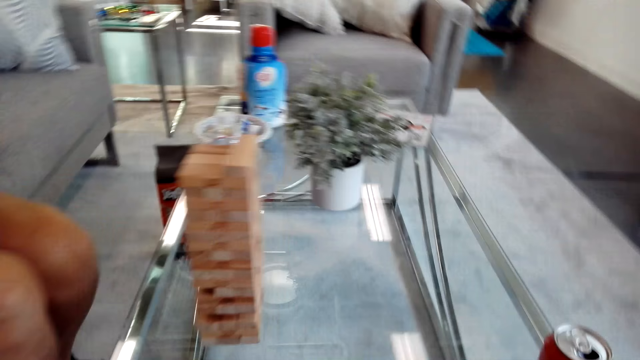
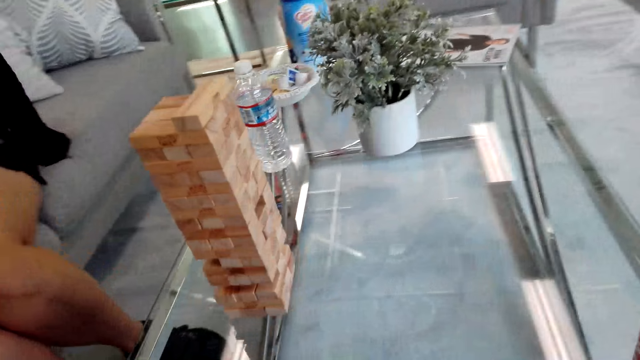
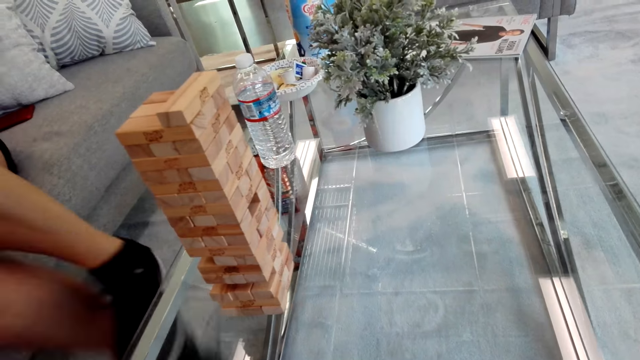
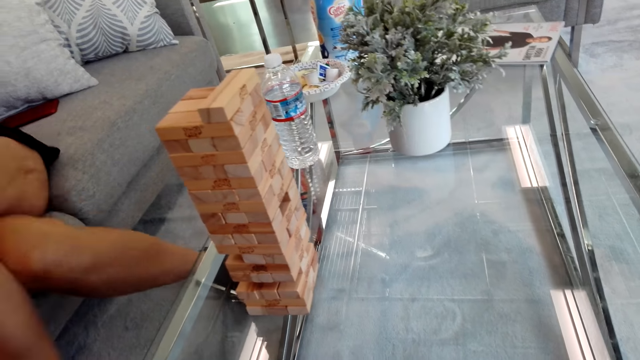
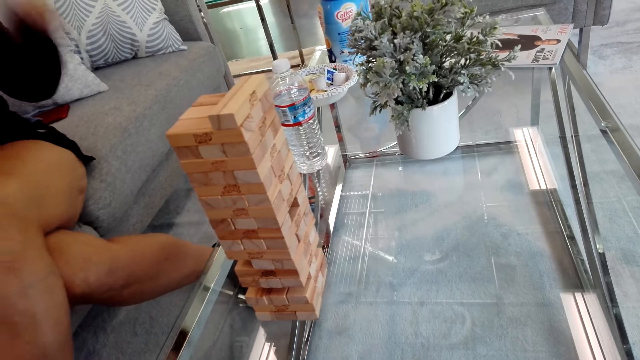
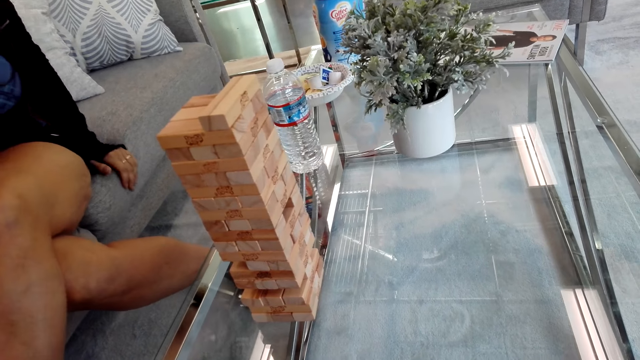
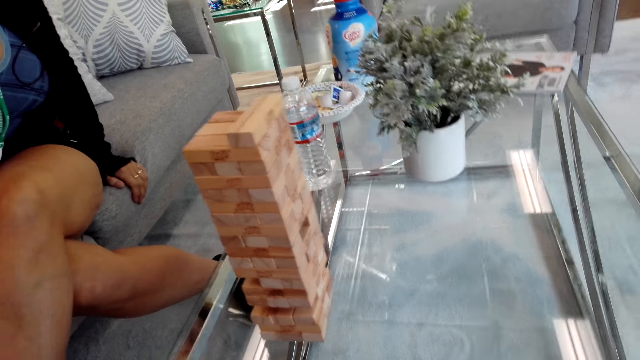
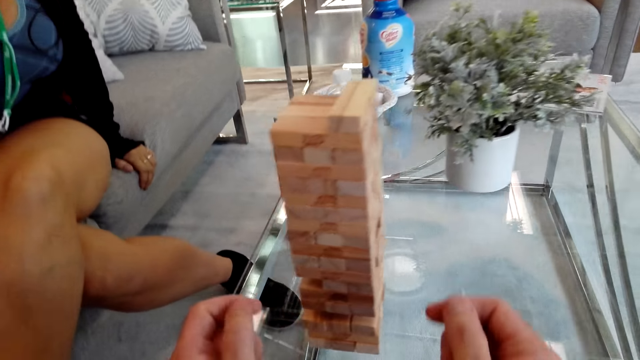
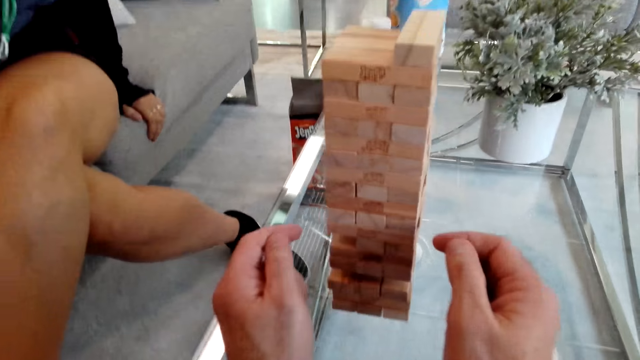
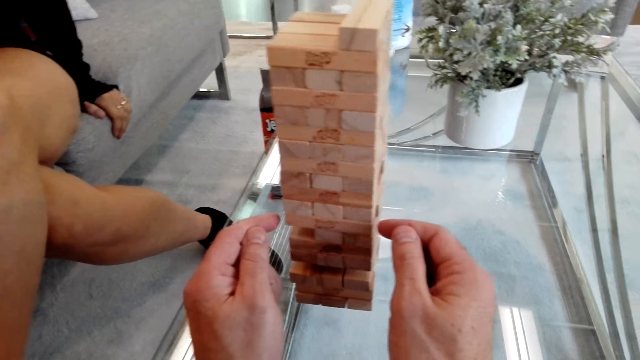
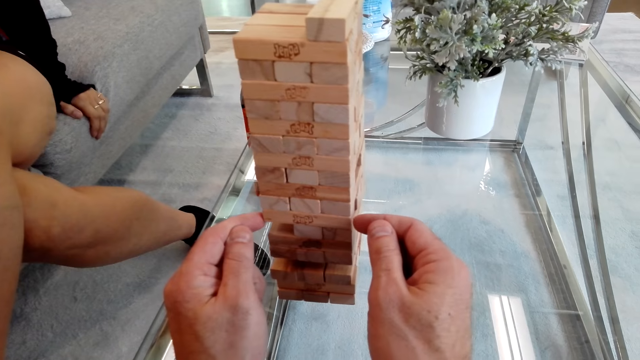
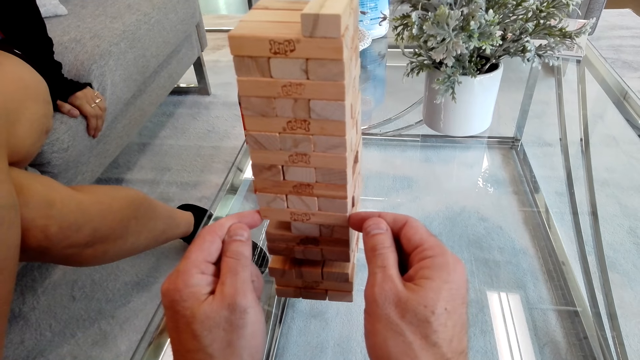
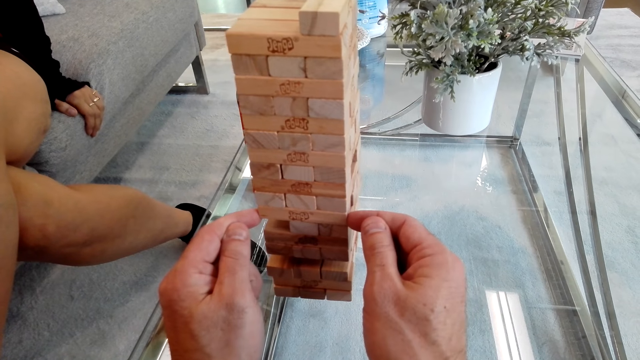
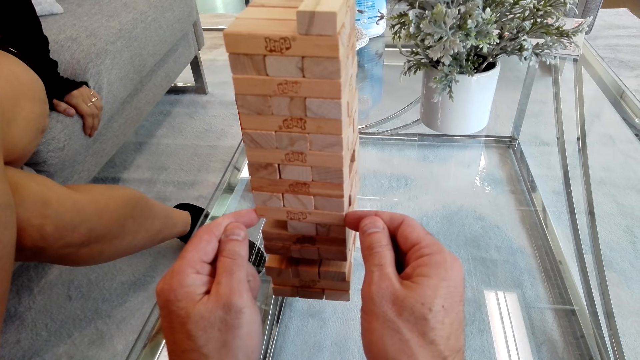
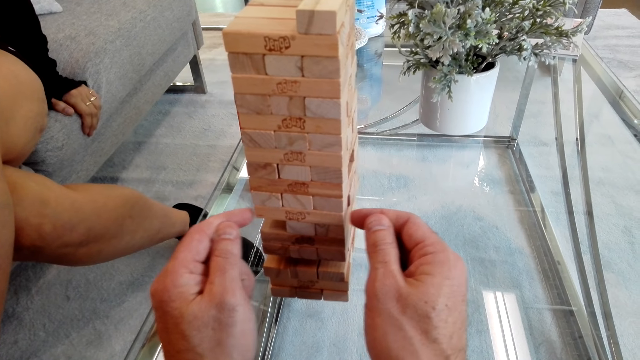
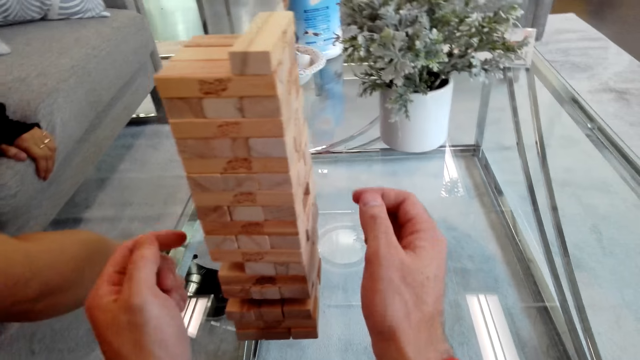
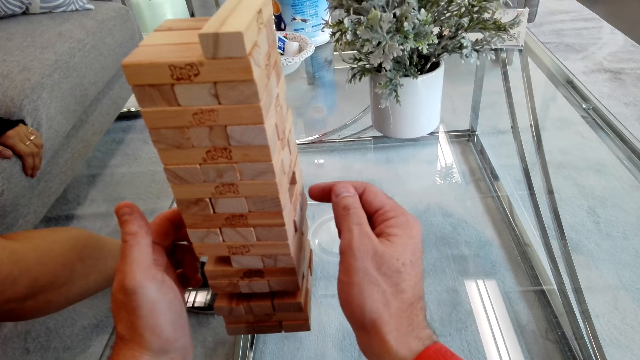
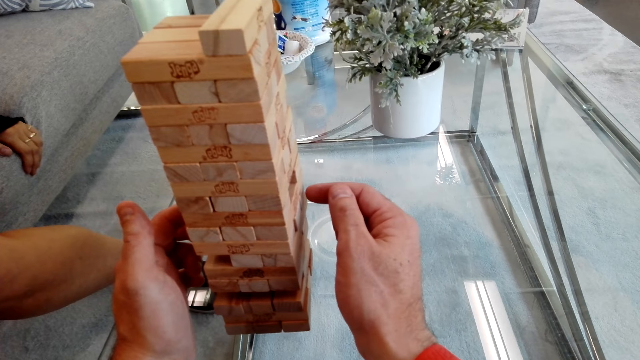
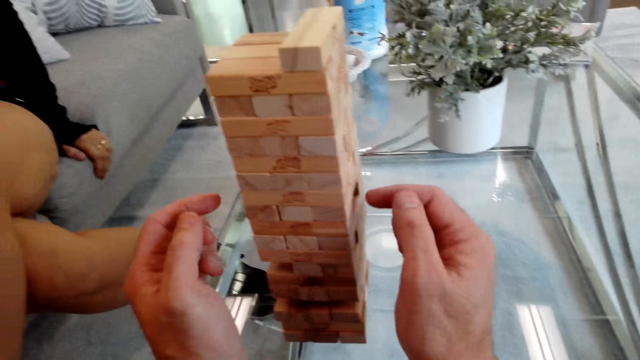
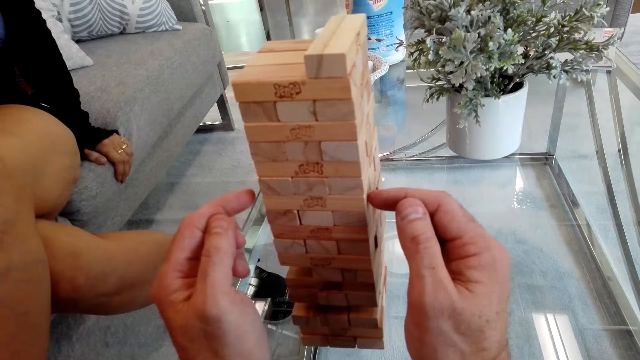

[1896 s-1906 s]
The camera wearer talks to the girl. They play the tumbling tower.

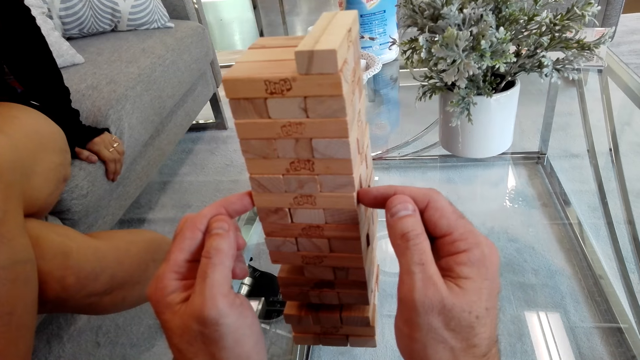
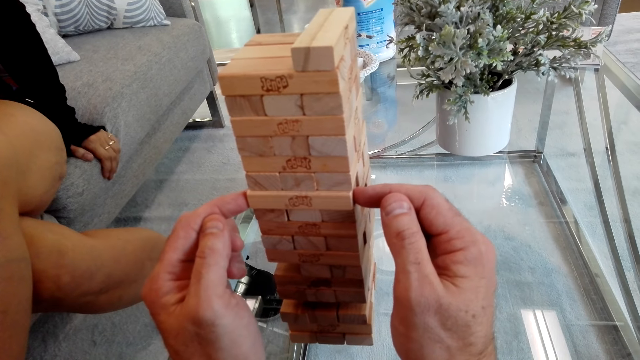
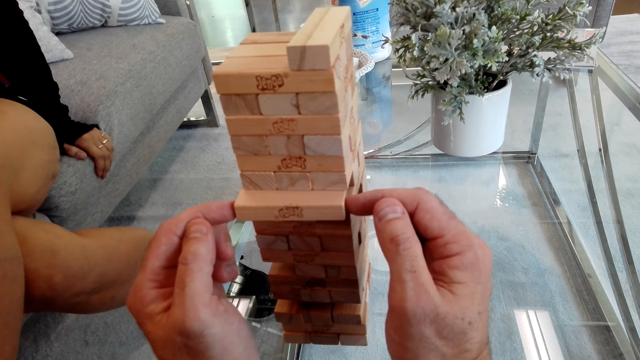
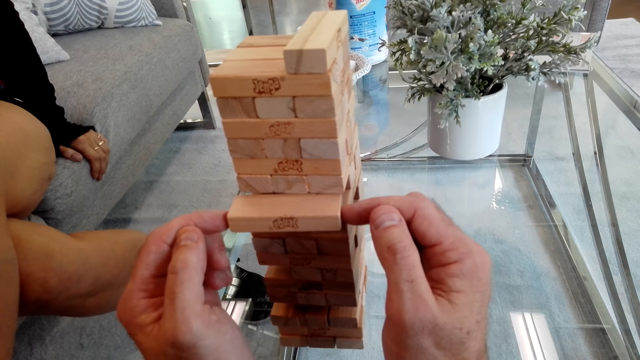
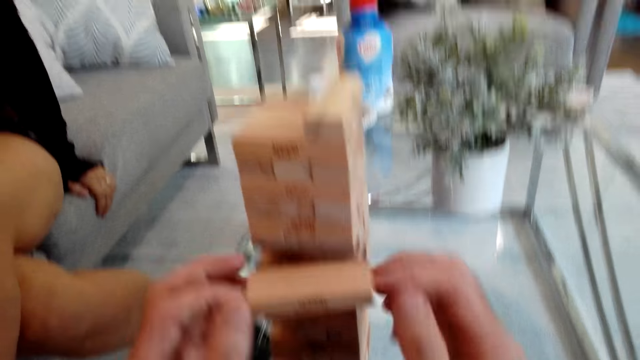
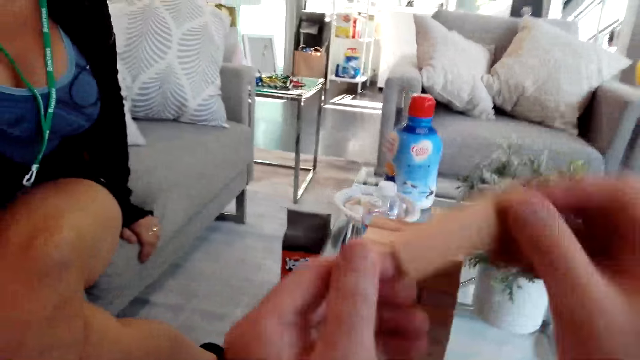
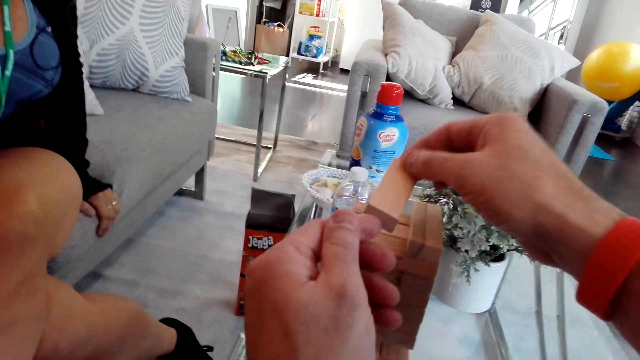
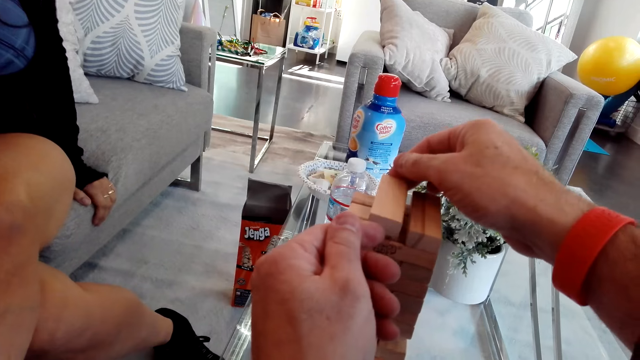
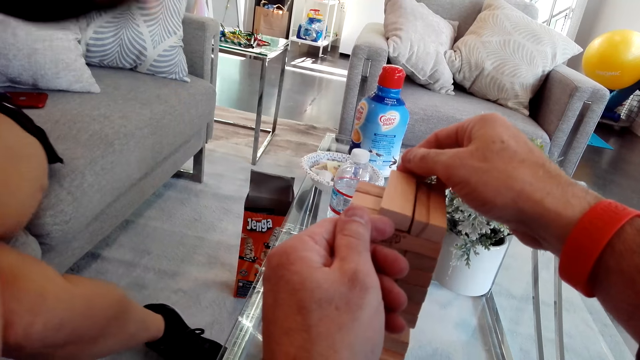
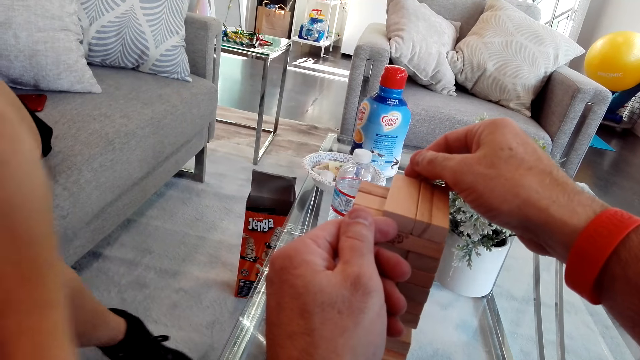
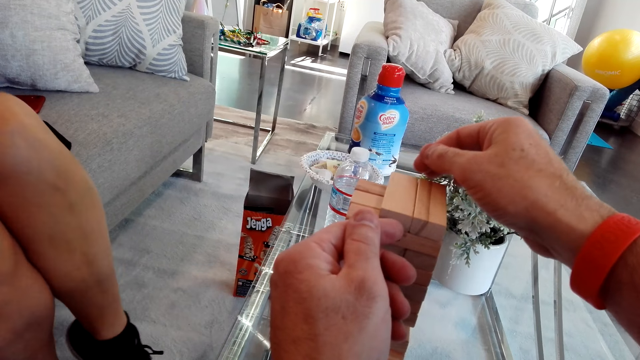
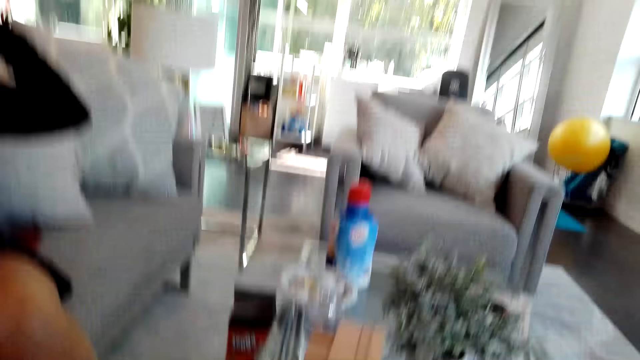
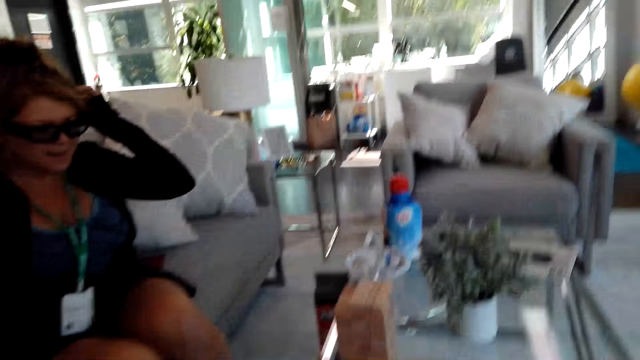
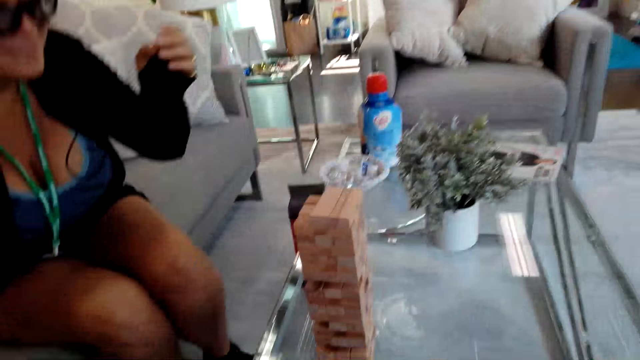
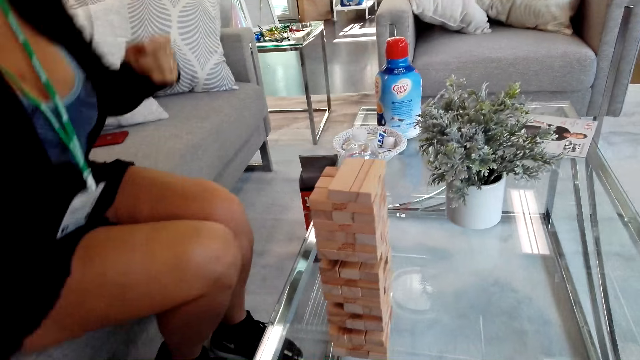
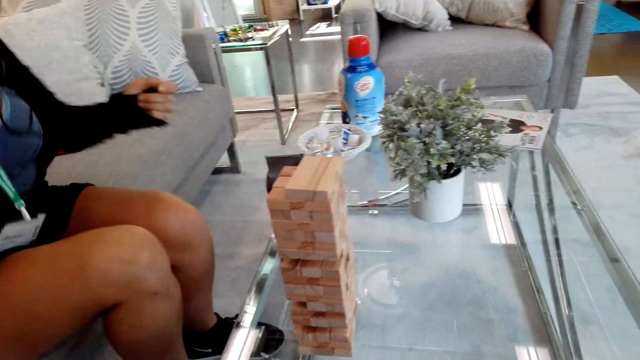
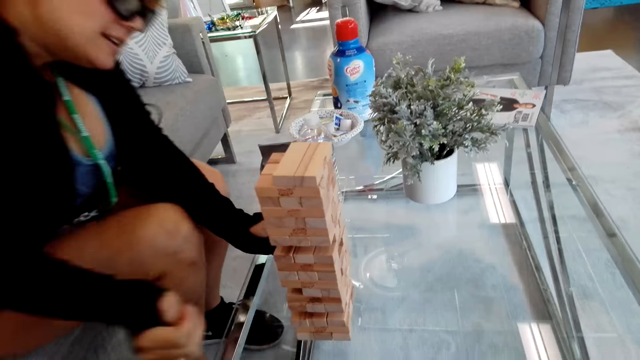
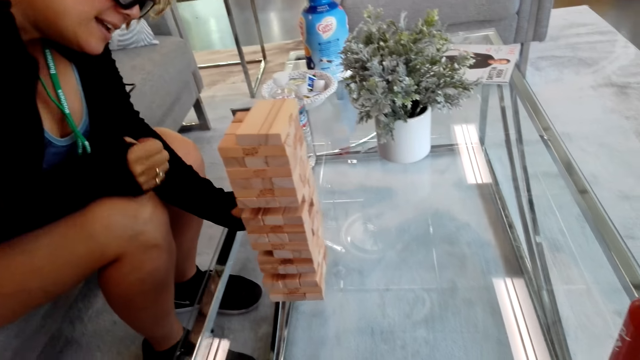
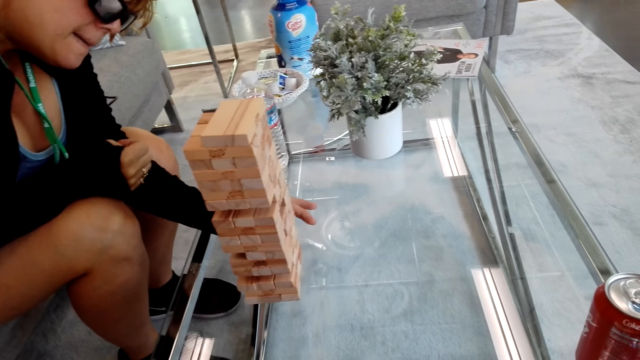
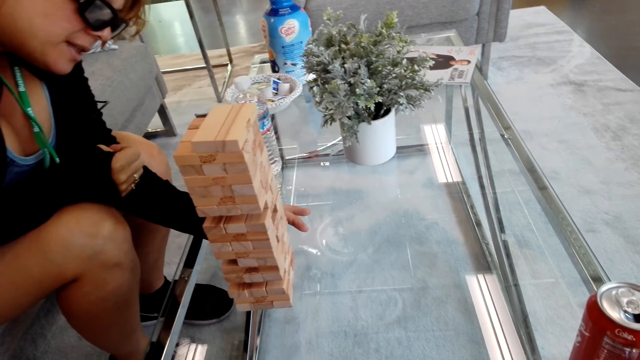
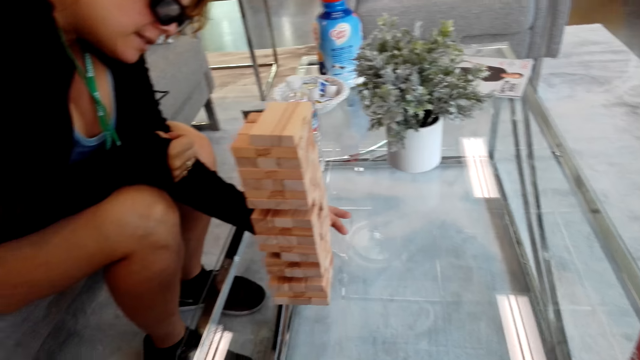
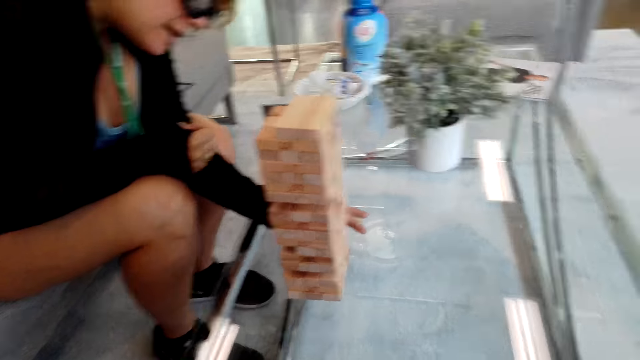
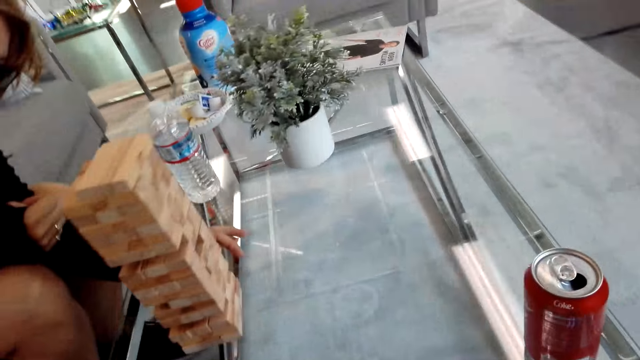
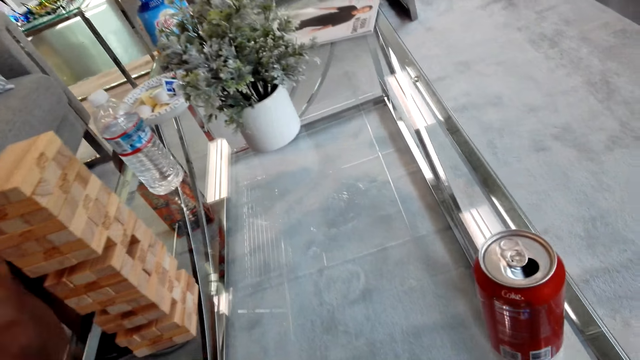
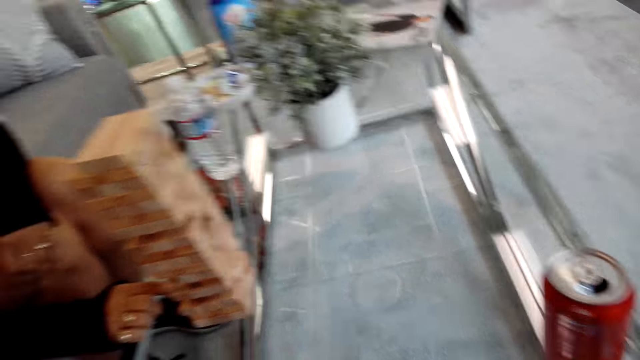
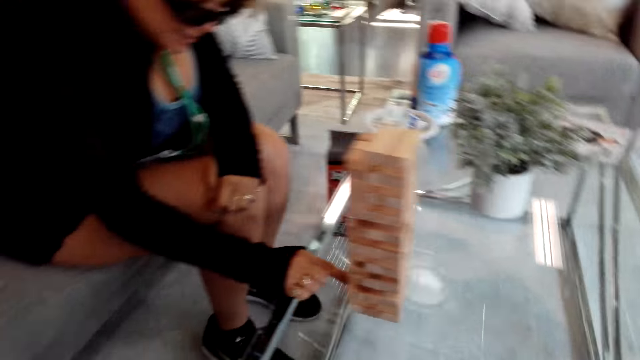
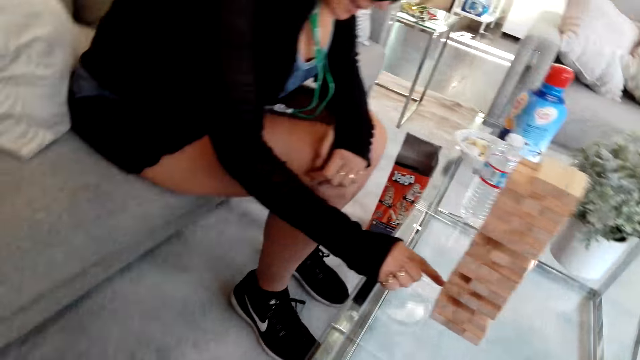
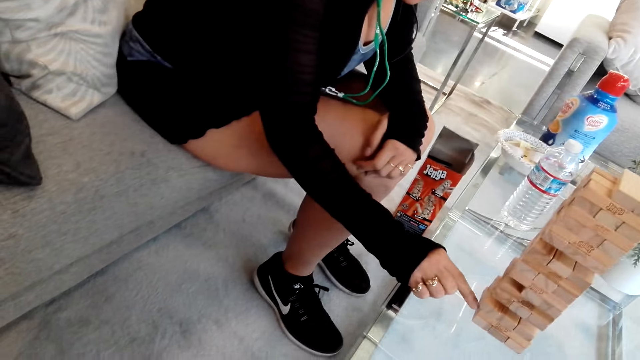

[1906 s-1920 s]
The camera wearer talks to a girl. They play the tumbling tower and place the block on the block stand. The girl touches her hair. She picks a block from the block stand and plays the tumbling tower.
